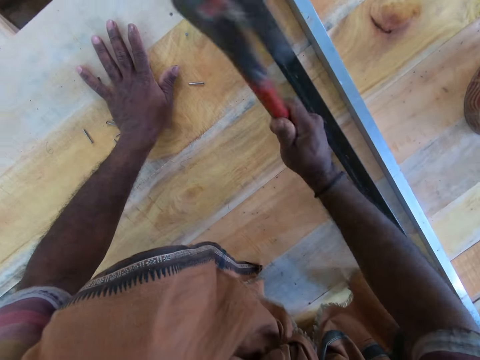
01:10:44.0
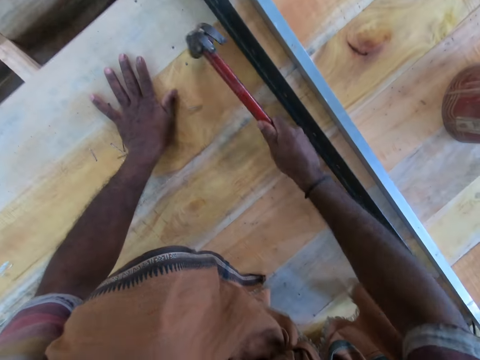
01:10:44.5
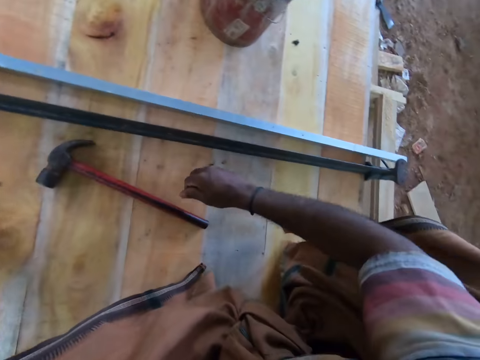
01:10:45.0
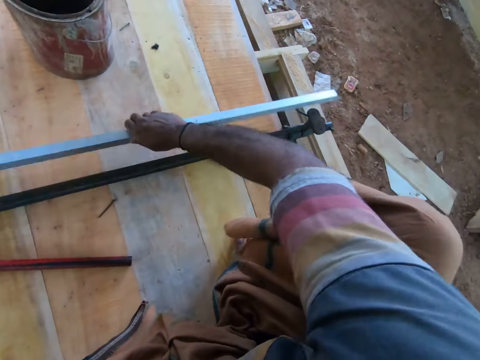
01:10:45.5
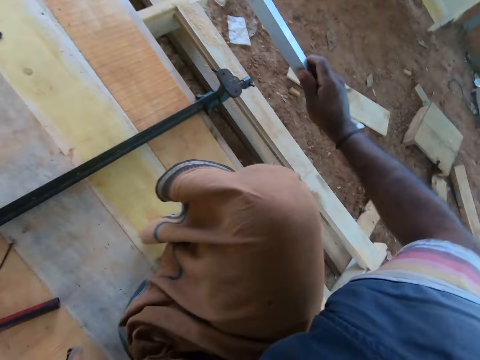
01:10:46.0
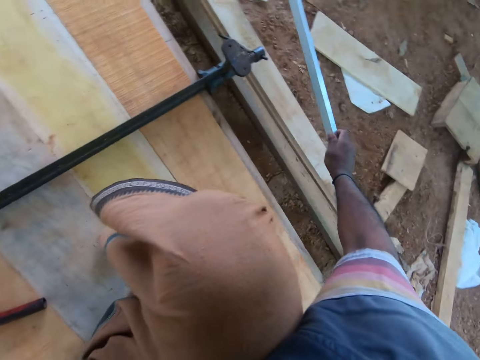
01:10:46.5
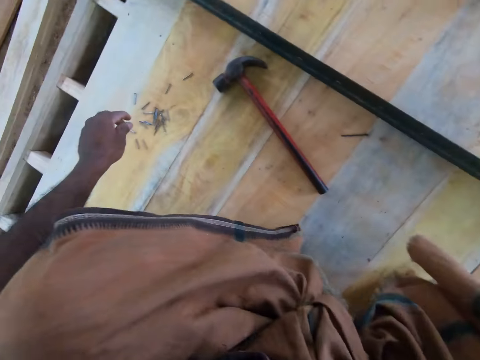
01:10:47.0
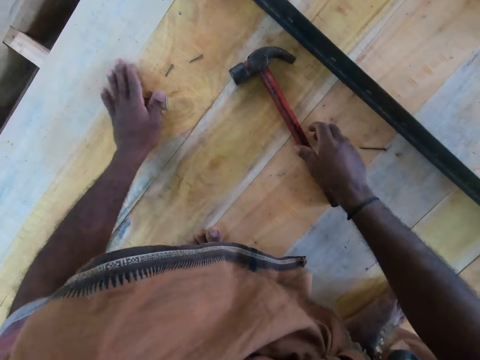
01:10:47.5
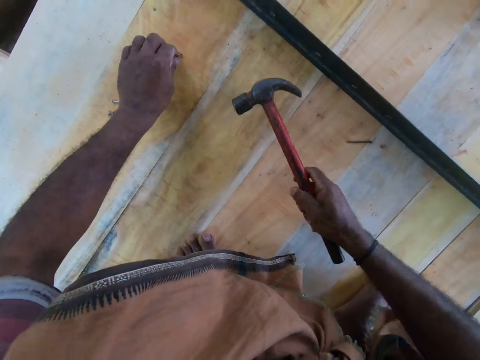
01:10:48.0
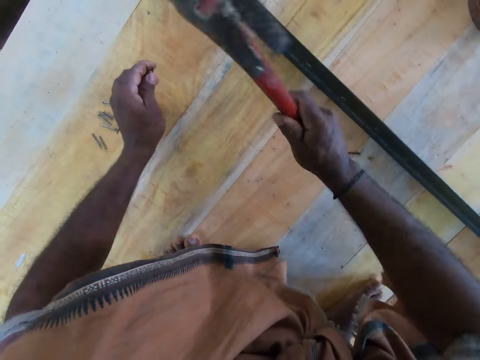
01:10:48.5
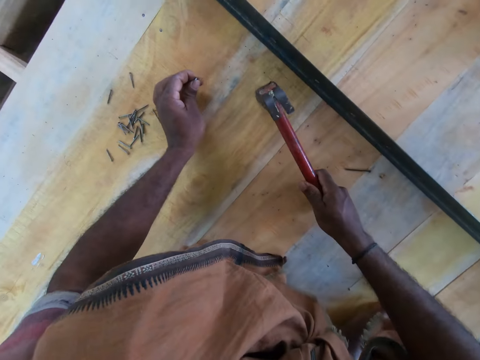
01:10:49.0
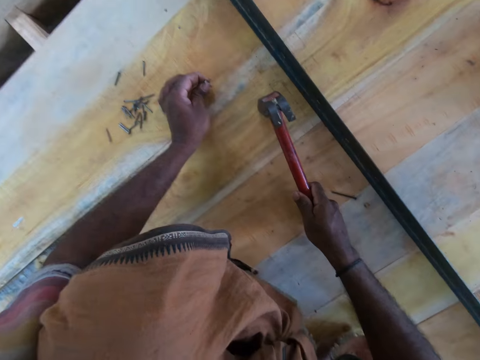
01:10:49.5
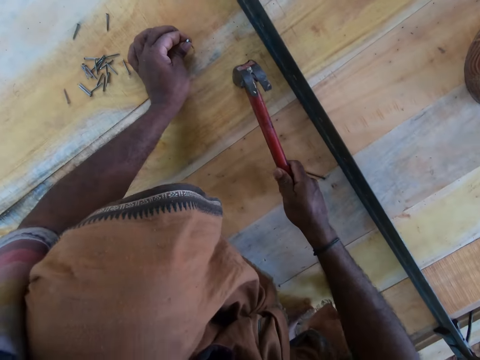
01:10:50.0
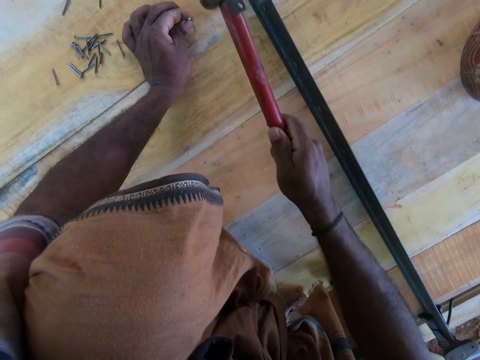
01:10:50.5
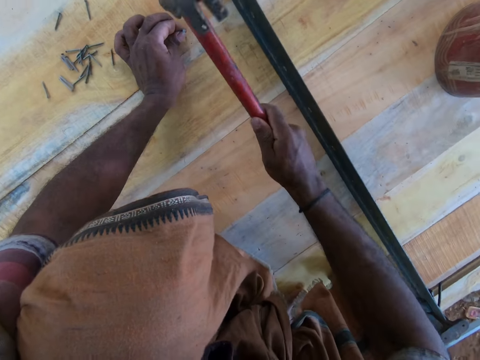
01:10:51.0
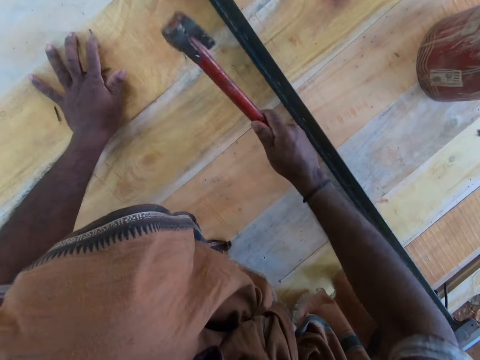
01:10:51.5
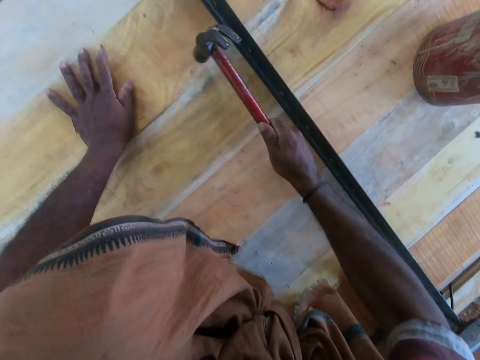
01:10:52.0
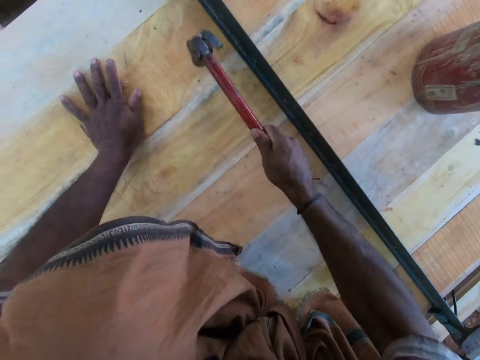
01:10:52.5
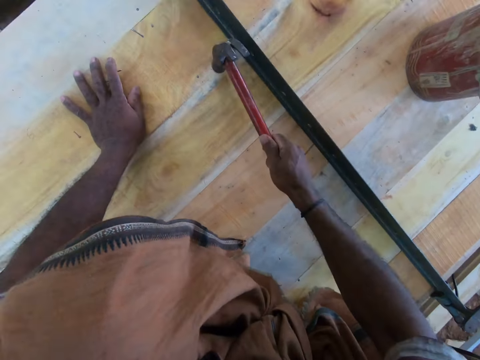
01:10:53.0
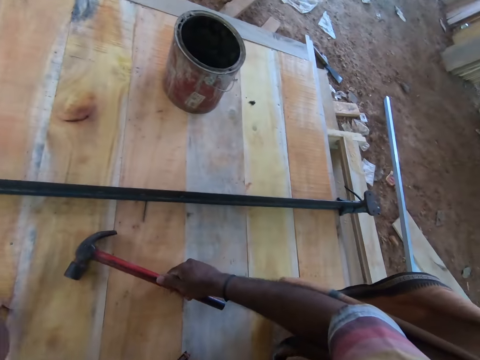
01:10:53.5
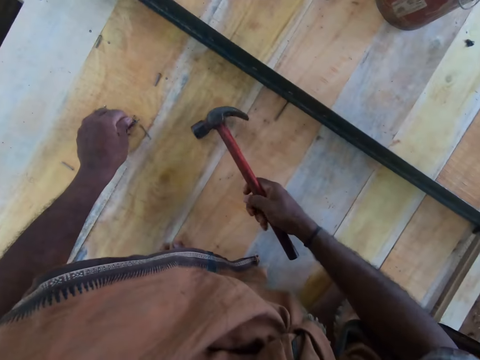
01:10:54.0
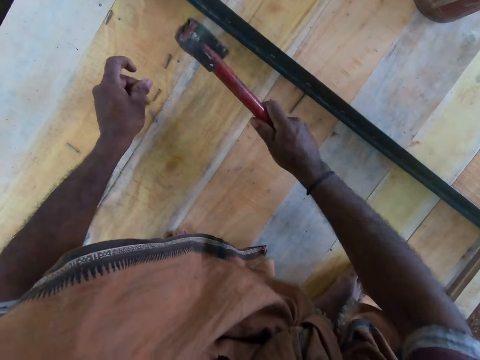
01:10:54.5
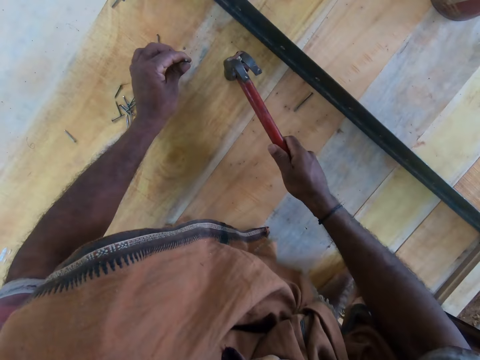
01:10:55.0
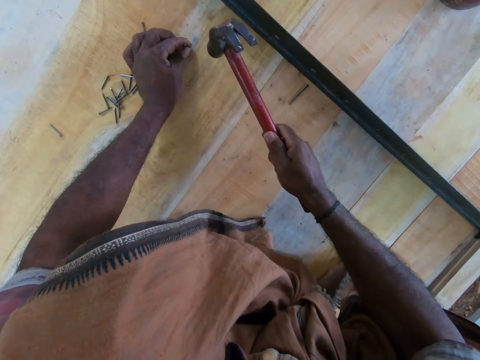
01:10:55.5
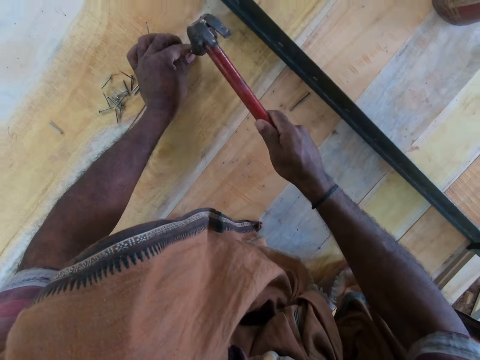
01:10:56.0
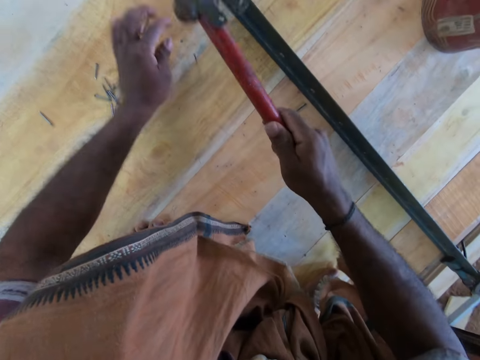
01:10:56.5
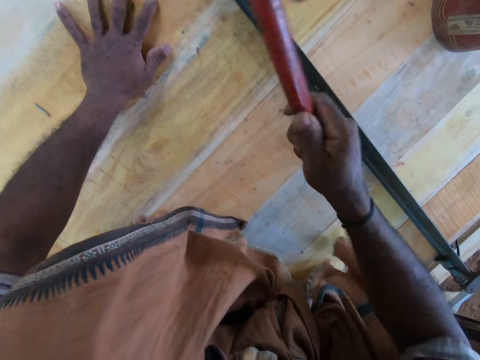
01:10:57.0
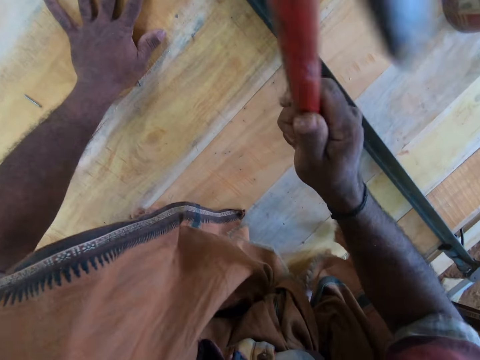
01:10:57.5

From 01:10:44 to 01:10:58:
The camera wearer drops the hammer in his right hand on the work table. He picks the white rod from the work table with his right hand. He drops the white rod on the ground with his right hand. He arranges the nails on the work table with his left hand. He picks the hammer from the work table with his right hand. He picks a nail from the work table with his left hand. He hits the work table with the hammer in his right hand. He places the nail on the work table with his left hand. He drives the nail in his left hand into the work table with the hammer in his right hand. He drops the hammer in his right hand on the work table. He looks around. He picks the hammer from the work table with his right hand. He picks a nail from the work table with his left hand. He hits the nail on the work table with the hammer in his right hand. He places the nail on the work table with his left hand. He drives the nail in his left hand into the work table with the hammer in his right hand.

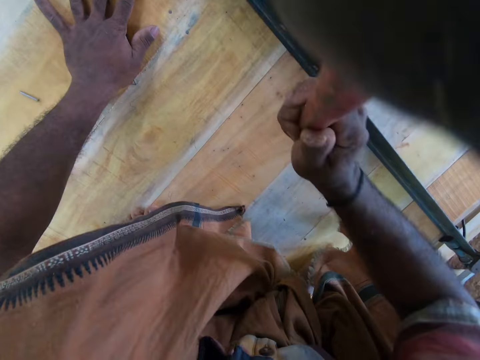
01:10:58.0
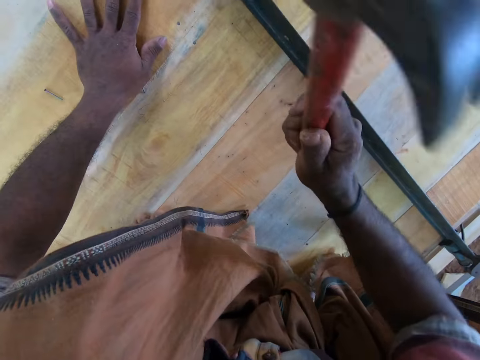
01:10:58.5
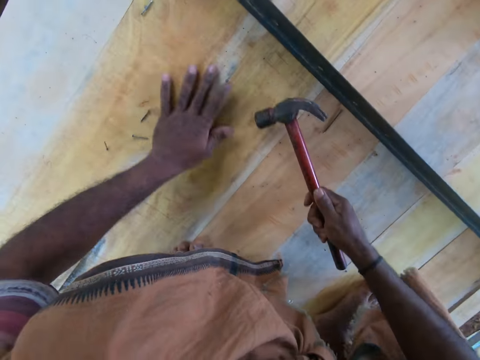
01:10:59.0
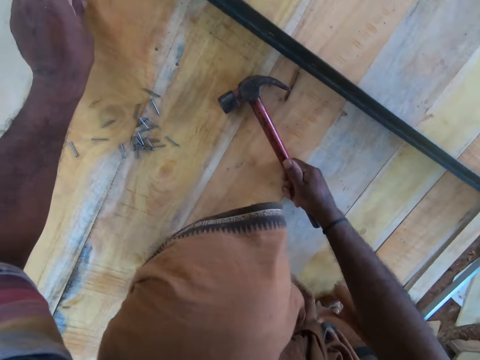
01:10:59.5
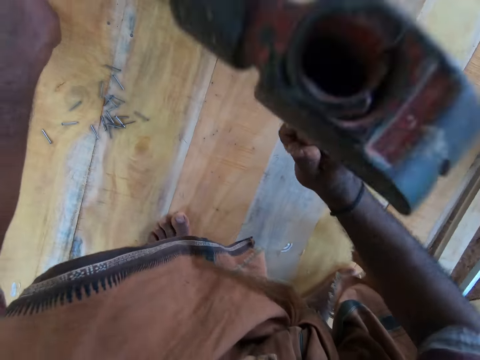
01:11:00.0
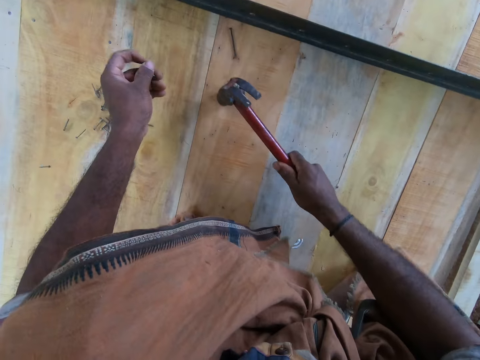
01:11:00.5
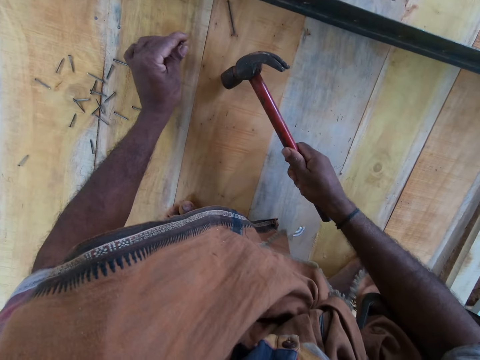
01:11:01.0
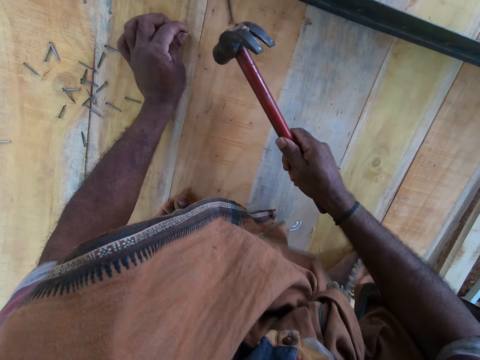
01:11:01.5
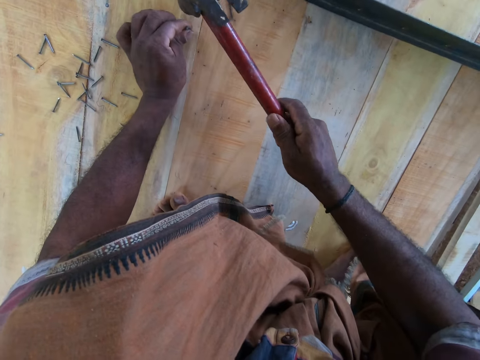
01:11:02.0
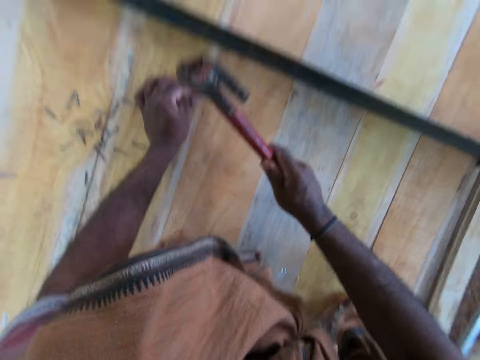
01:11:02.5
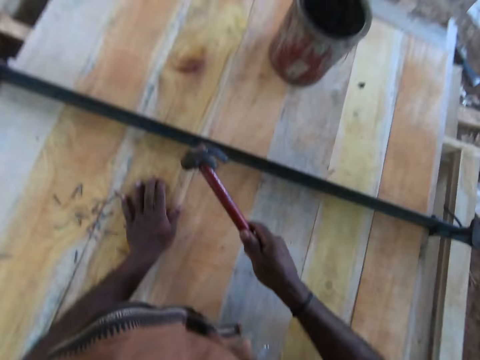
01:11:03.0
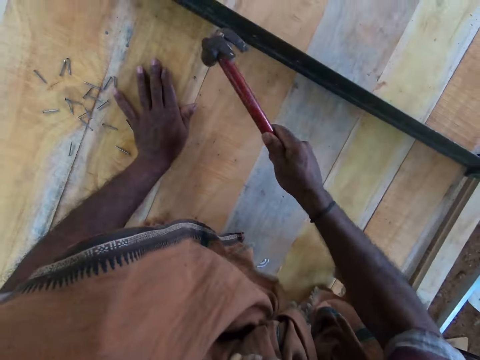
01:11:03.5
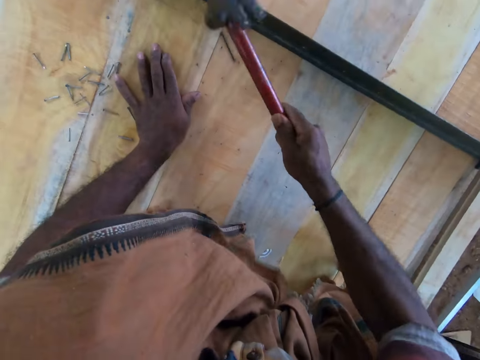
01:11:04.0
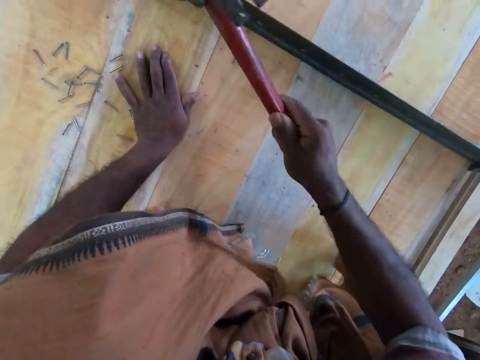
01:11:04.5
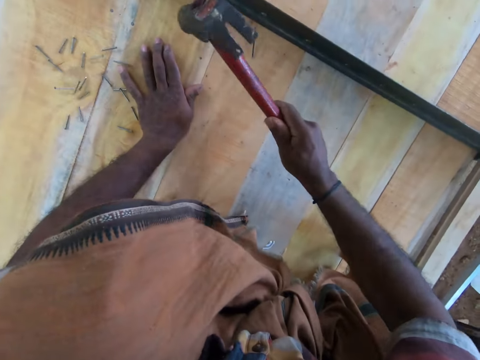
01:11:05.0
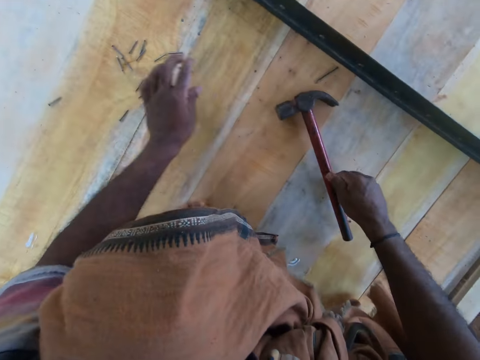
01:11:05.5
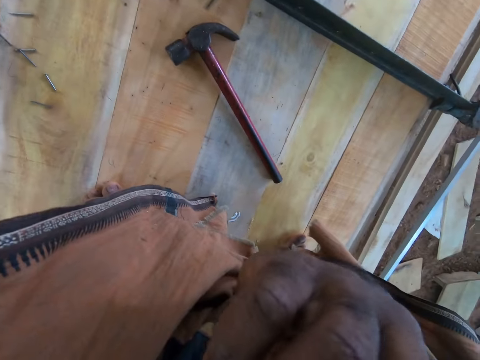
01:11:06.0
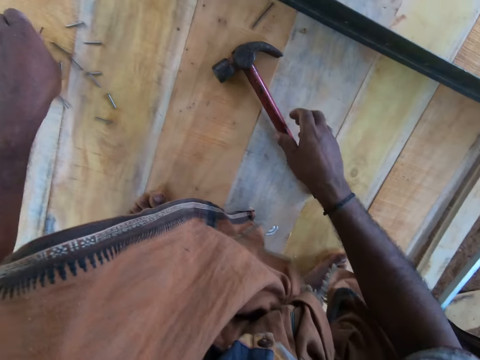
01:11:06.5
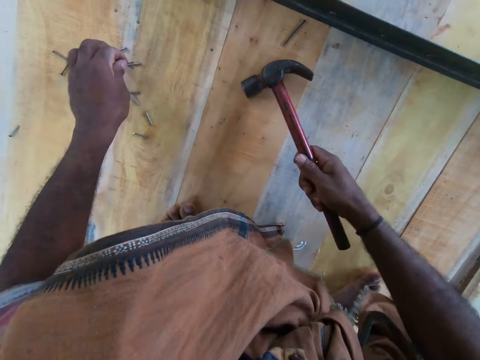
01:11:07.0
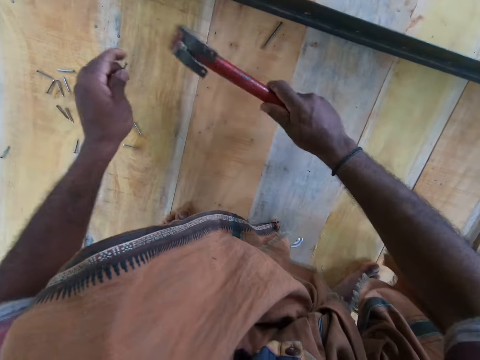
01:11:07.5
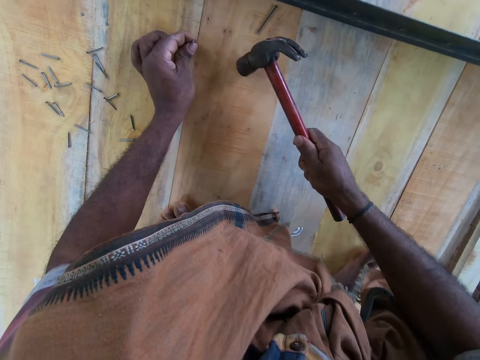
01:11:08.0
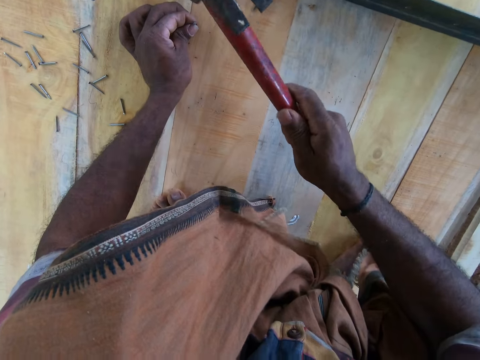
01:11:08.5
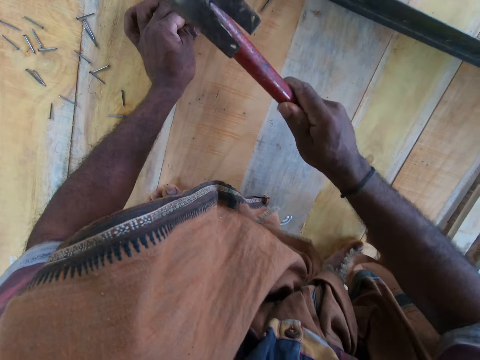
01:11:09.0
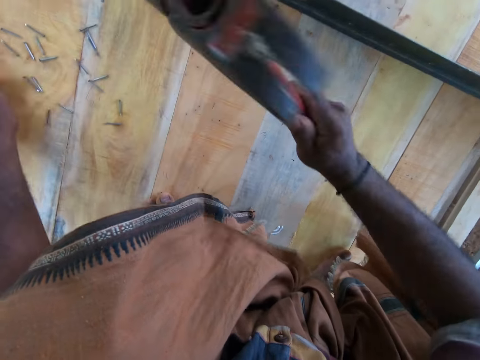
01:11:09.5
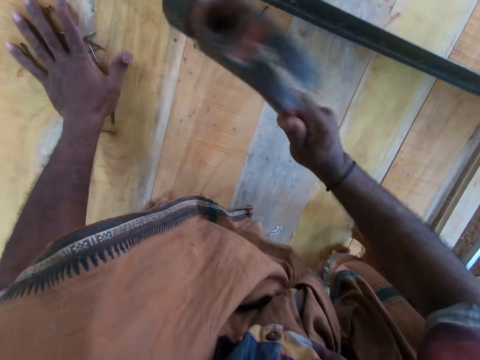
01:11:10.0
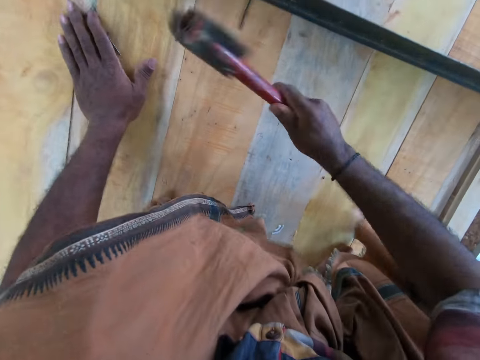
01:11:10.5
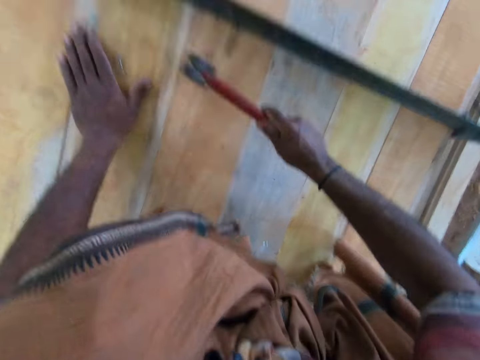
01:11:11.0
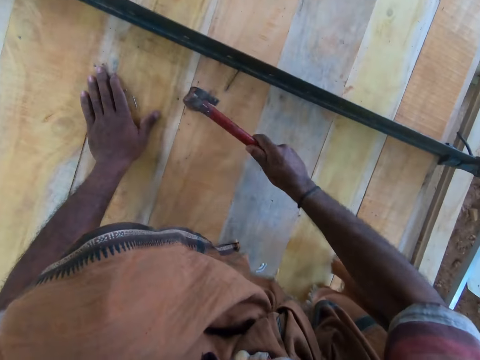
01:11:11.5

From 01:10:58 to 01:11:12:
The camera wearer moves the nails on the work table with his left hand. He picks a nail from the work table with his left hand. He hits the nail on the work table with the hammer in his right hand. He places the nail on the work table with his left hand. He drives the nail in his left hand into the work table with the hammer in his right hand. He drops the hammer in his right hand on the work table. He raises his right hand towards his face. He picks the hammer from the work table with his right hand. He holds a nail in his left hand. He drops the nail in his left hand on the work table. He picks a nail from the work table with his left hand. He hits the nail on the work table with the hammer in his right hand. He places the nail on the work table with his left hand. He drives the nail in his left hand into the work table with the hammer in his right hand.
